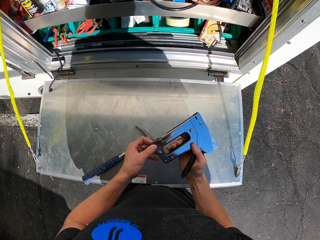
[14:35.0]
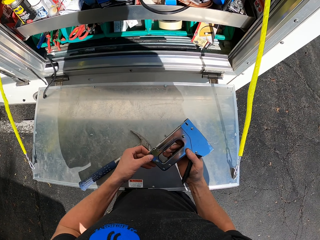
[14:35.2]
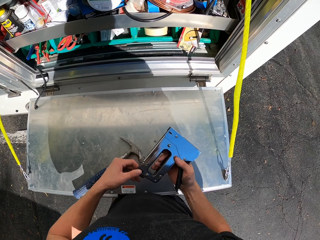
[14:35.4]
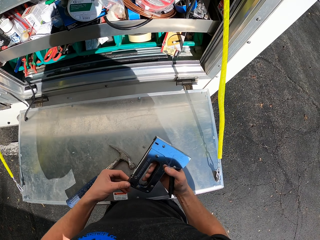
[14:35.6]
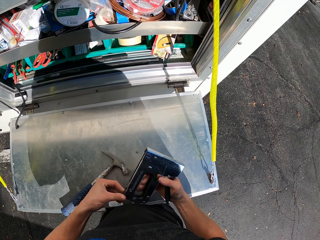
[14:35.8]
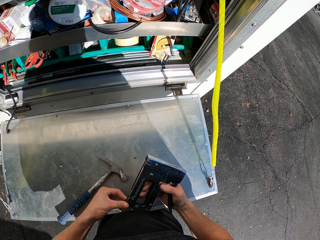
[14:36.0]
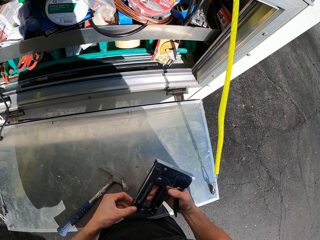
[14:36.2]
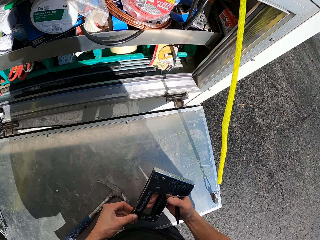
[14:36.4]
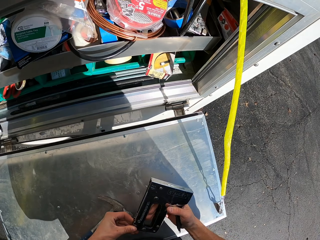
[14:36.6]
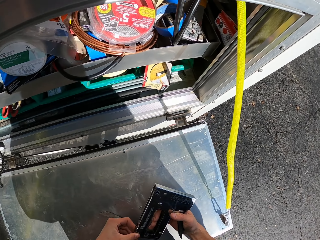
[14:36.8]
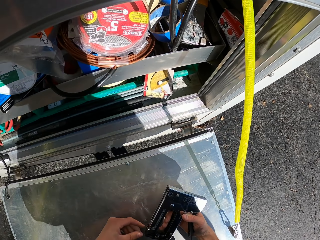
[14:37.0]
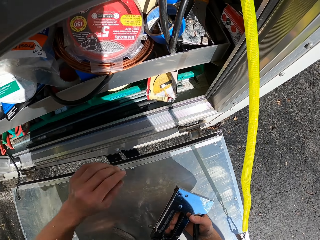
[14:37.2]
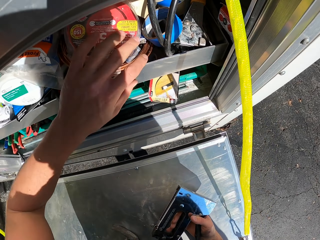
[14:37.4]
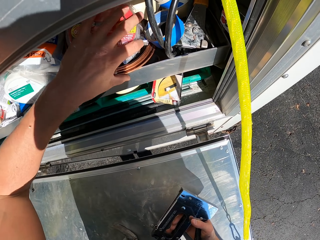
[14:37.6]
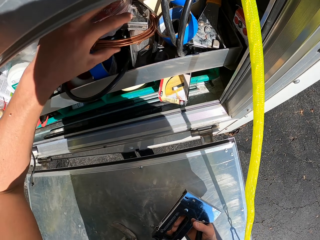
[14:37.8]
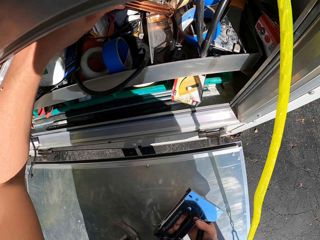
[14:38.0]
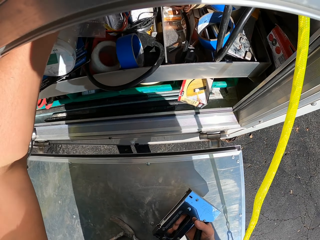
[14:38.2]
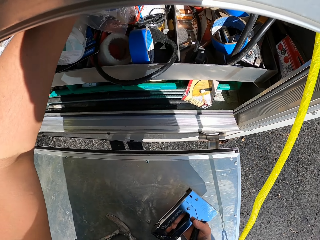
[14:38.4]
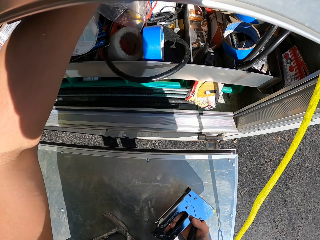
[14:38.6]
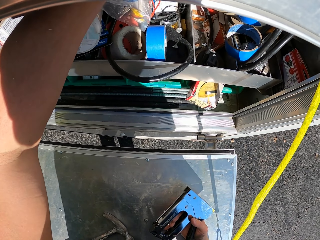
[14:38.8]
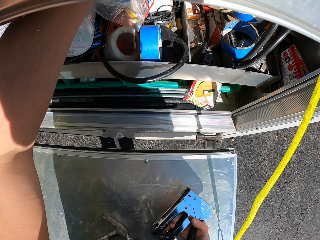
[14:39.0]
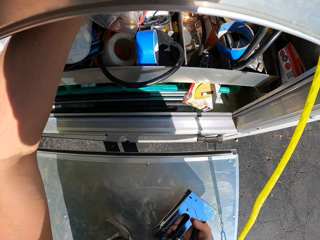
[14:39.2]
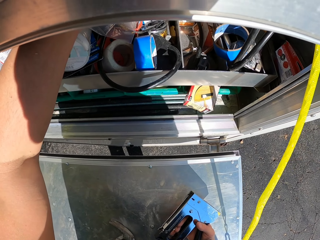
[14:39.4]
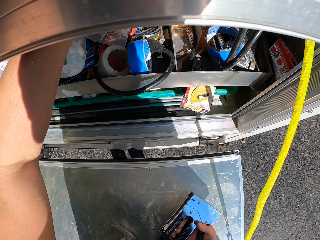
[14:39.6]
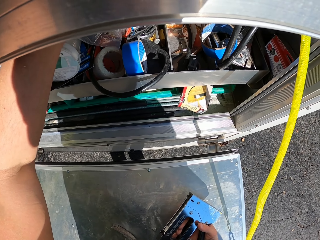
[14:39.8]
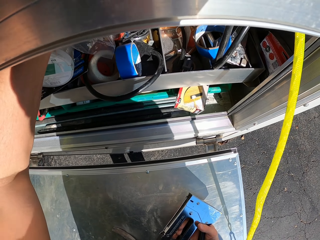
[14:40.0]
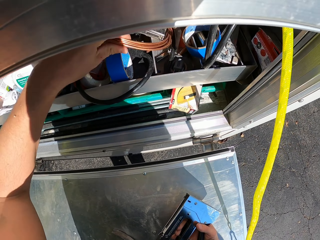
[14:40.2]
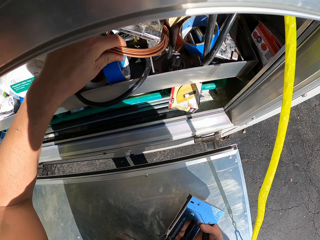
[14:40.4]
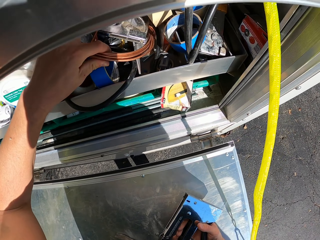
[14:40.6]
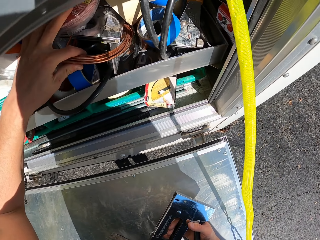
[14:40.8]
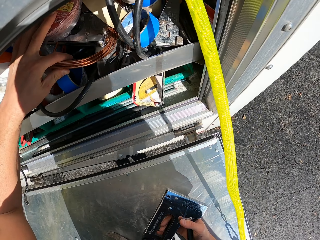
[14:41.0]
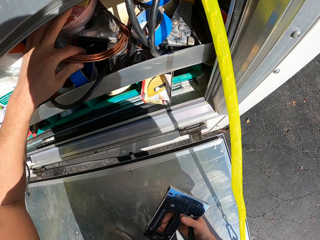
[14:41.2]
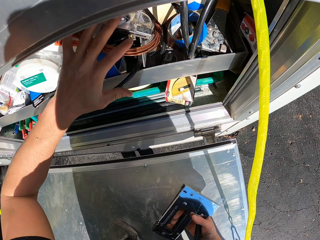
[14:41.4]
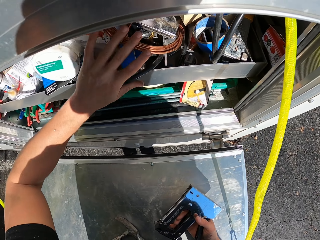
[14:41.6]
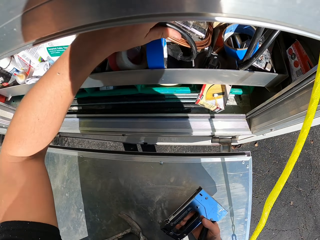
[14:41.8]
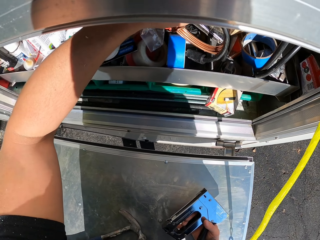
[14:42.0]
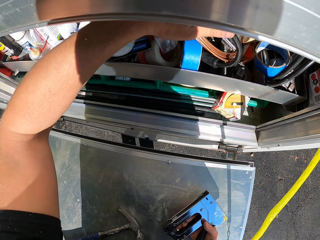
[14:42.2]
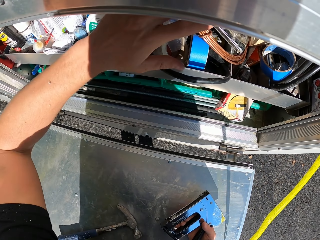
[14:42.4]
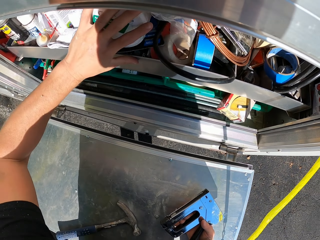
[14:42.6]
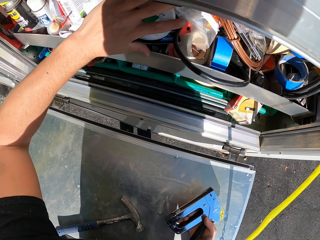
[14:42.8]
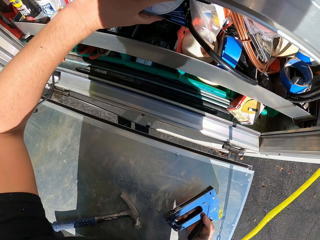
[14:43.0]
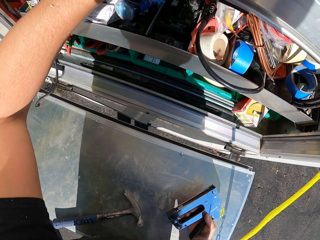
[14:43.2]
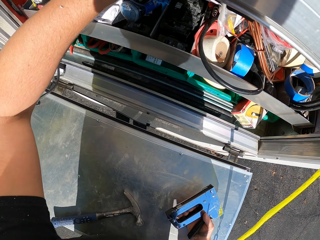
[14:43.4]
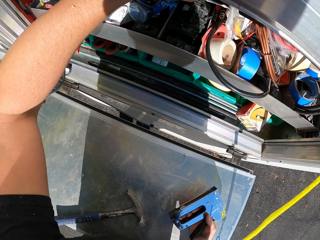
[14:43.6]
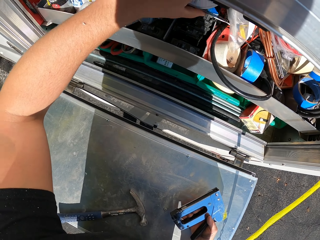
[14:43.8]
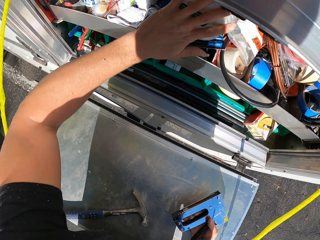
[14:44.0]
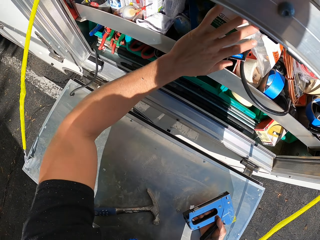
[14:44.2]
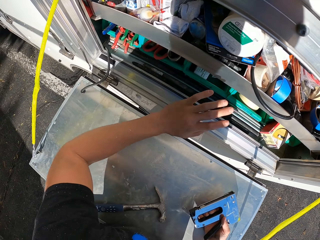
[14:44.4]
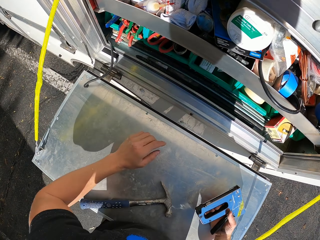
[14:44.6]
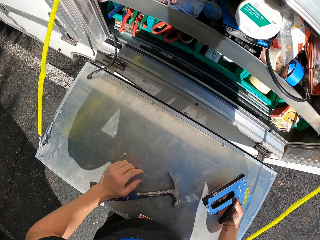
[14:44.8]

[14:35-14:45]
The camera wearer searches in the caravan store.

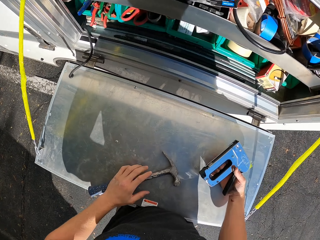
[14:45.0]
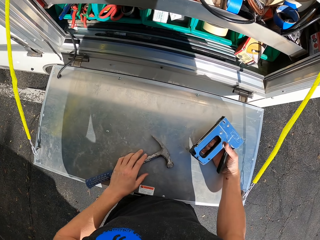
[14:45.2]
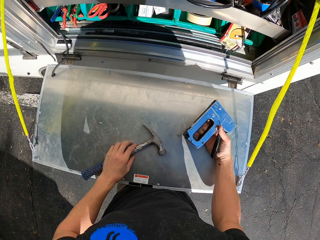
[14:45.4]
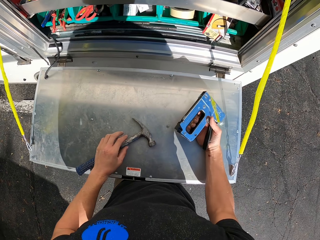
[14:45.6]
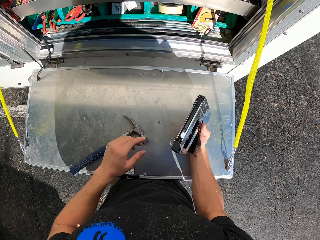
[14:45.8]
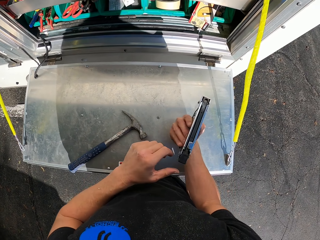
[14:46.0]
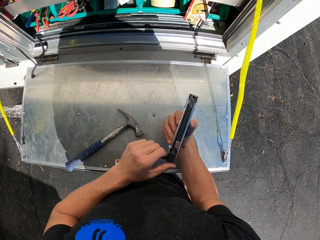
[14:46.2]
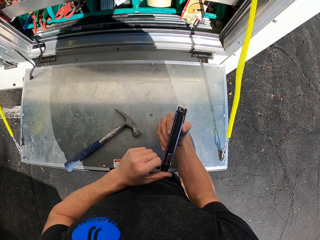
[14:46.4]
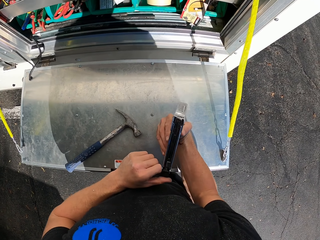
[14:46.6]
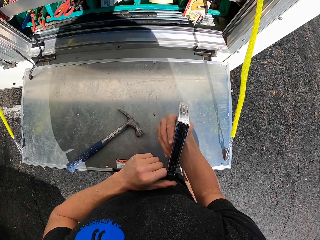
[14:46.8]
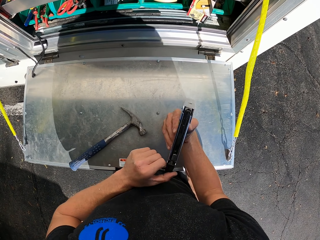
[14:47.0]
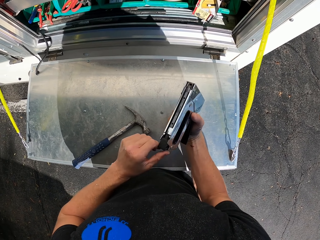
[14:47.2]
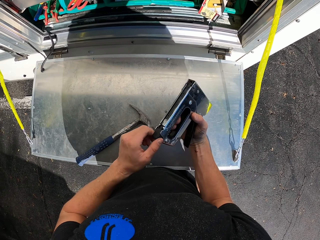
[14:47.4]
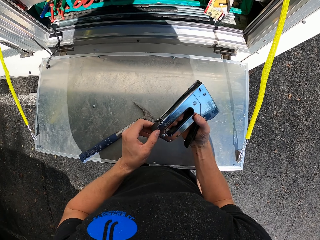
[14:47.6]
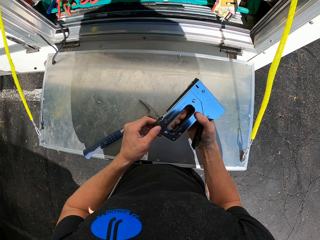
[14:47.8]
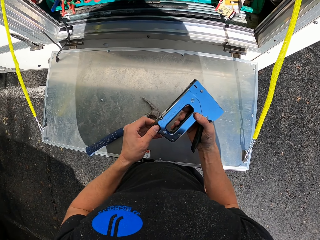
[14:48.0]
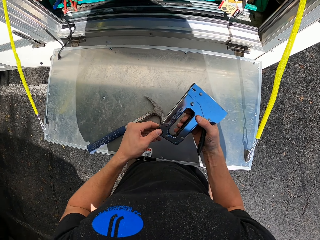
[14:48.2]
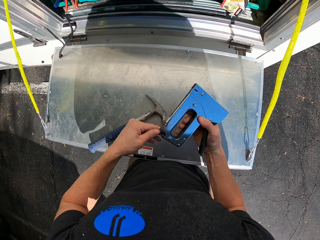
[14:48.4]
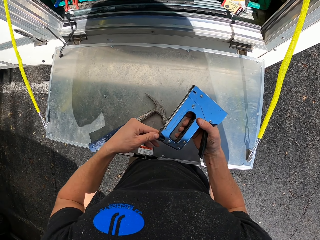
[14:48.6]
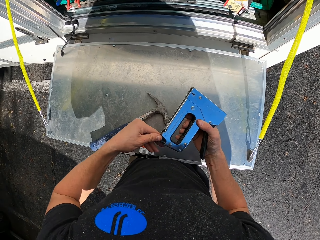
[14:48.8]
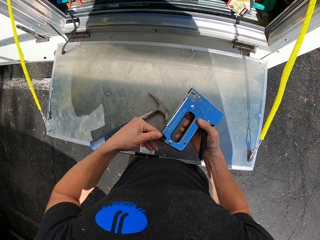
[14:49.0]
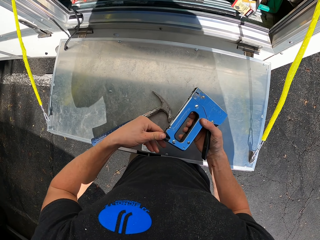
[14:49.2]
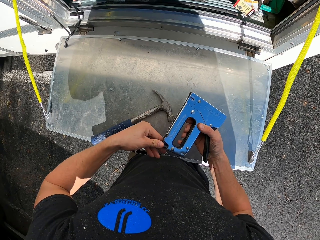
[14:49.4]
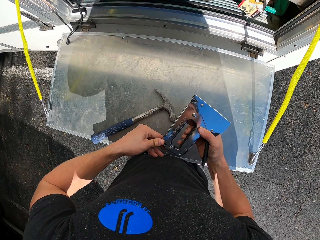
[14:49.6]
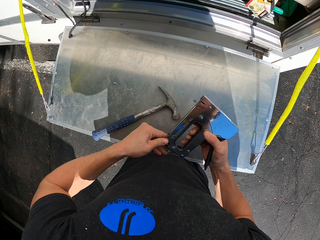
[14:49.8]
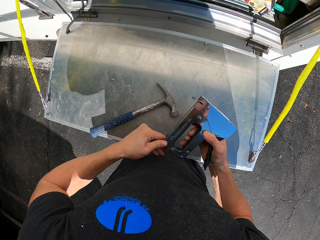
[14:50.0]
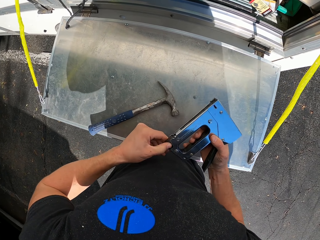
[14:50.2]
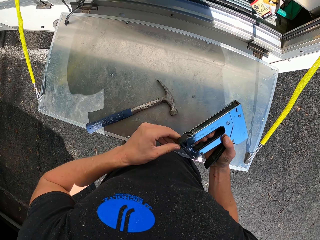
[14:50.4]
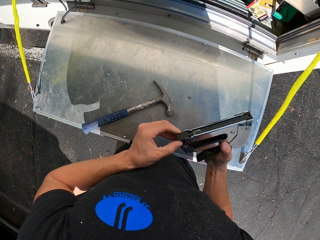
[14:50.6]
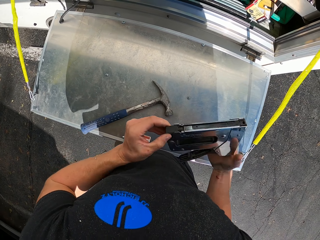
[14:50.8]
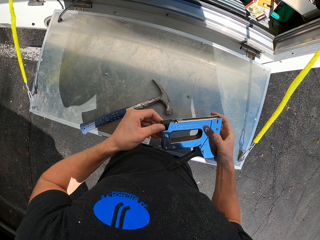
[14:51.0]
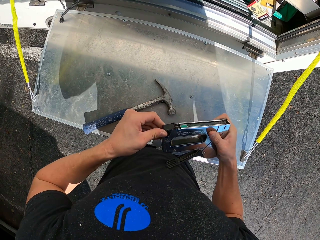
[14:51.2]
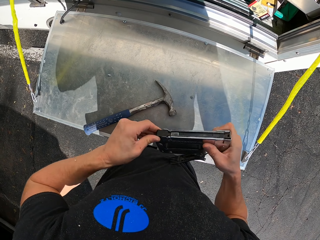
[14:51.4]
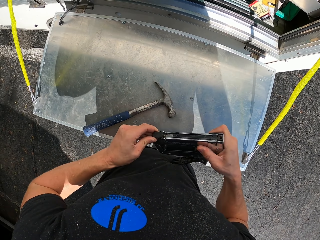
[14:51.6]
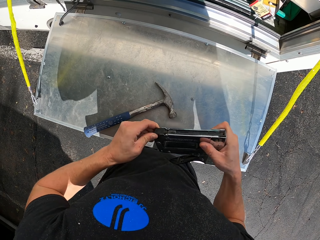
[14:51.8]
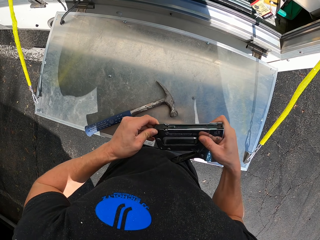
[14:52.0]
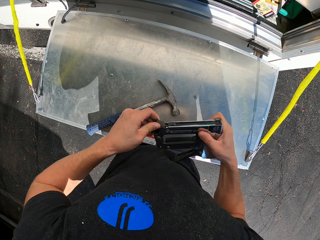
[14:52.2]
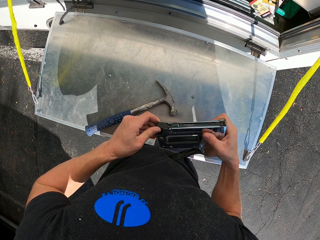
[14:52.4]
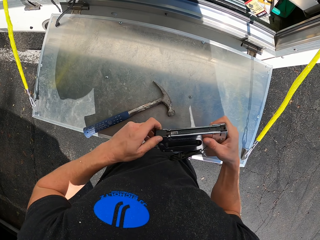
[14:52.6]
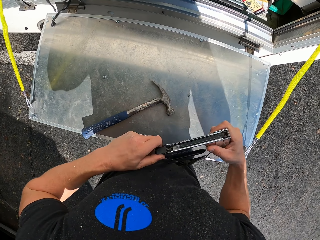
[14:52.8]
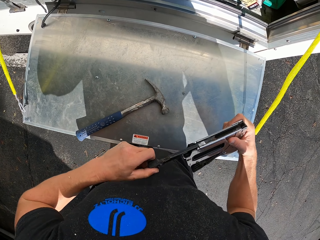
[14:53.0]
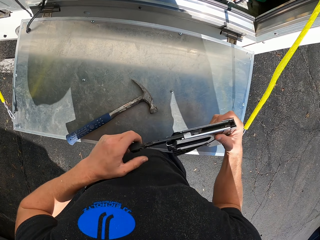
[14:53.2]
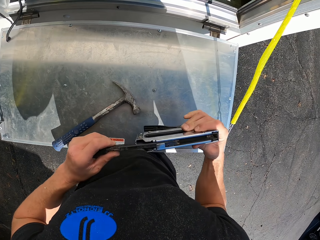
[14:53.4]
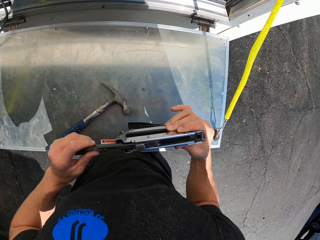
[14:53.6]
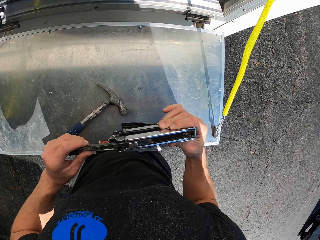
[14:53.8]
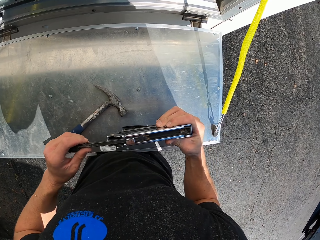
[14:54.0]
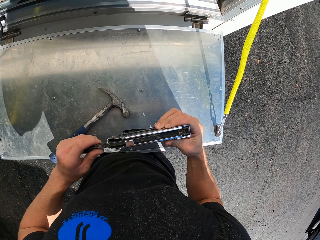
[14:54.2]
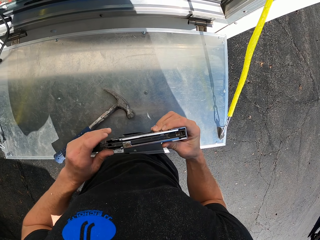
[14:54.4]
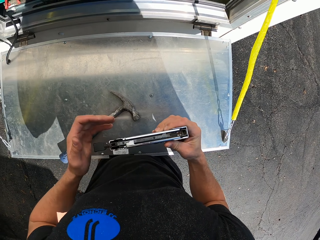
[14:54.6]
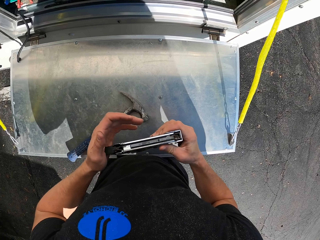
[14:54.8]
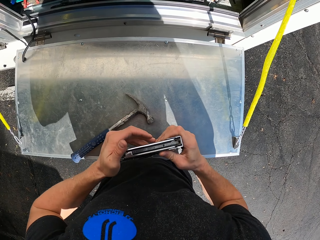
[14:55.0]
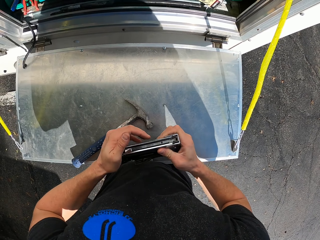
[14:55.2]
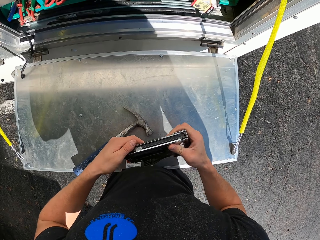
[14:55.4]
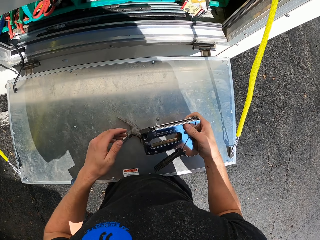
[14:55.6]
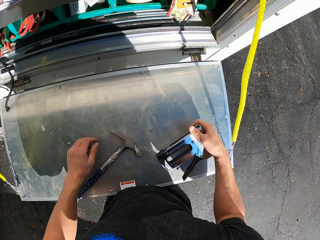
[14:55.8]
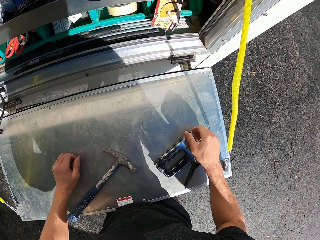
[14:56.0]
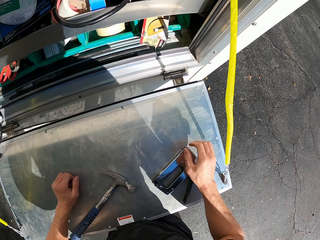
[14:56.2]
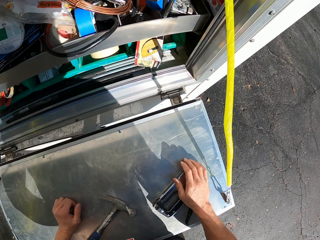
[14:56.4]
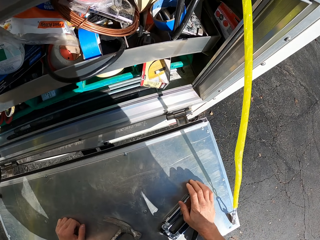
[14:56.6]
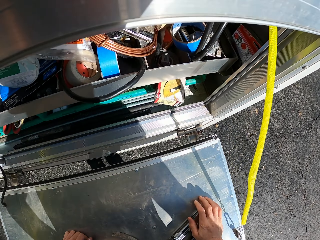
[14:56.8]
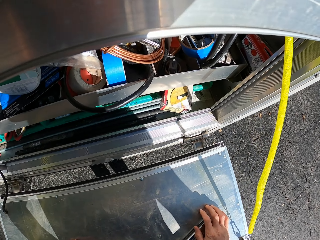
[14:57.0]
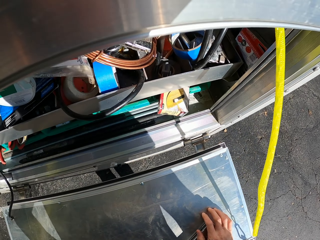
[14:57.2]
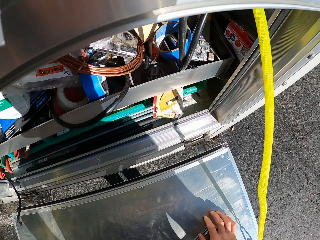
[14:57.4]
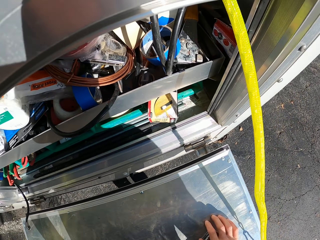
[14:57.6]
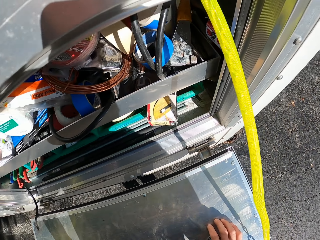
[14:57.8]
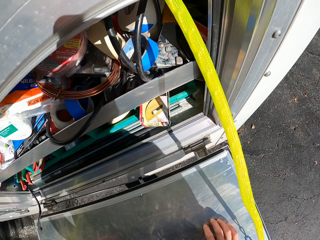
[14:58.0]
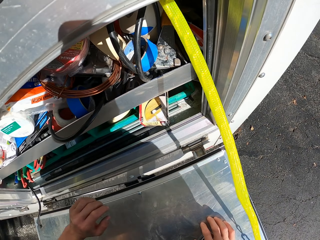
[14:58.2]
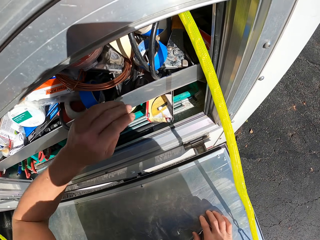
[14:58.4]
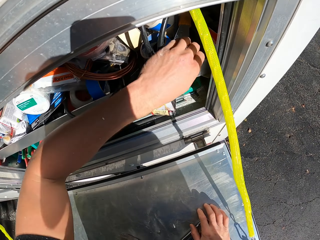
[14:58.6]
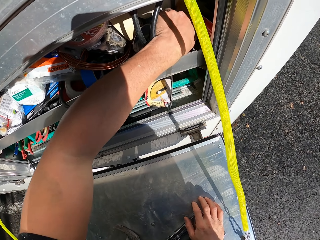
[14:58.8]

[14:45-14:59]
The camera wearer adjusts the nail staple gun. They look at the staple gun. They drop the nail staple gun.
